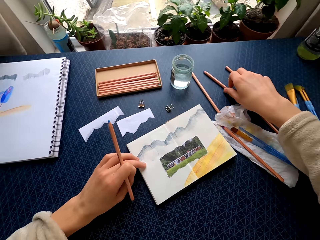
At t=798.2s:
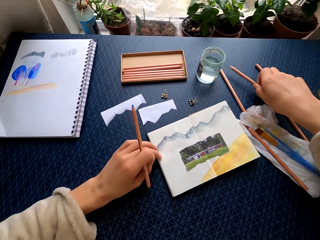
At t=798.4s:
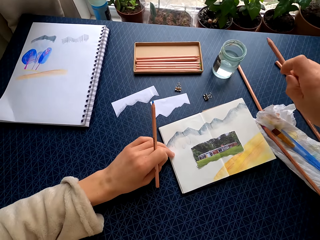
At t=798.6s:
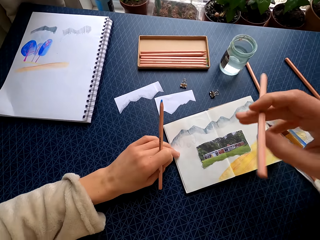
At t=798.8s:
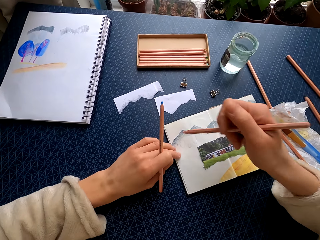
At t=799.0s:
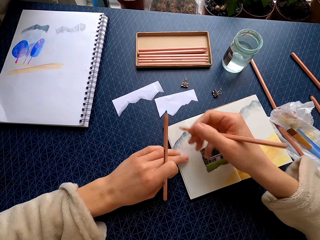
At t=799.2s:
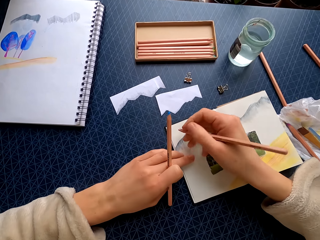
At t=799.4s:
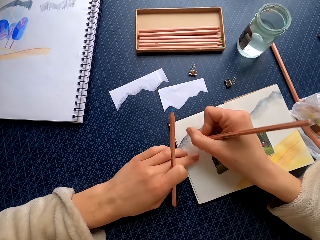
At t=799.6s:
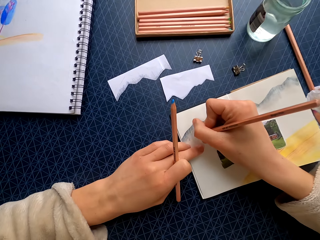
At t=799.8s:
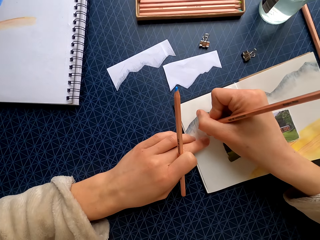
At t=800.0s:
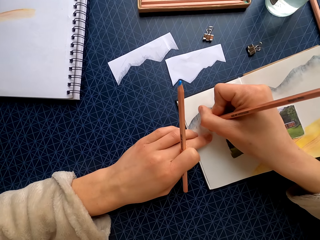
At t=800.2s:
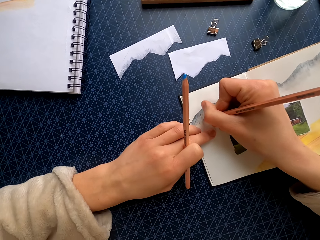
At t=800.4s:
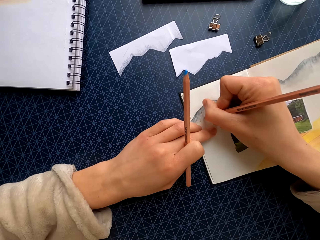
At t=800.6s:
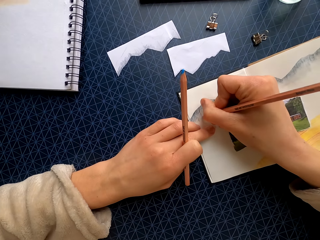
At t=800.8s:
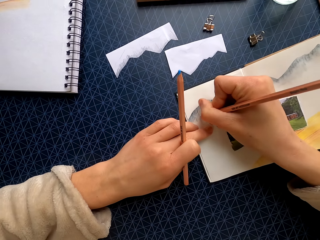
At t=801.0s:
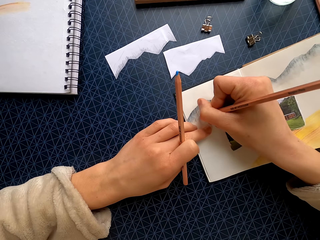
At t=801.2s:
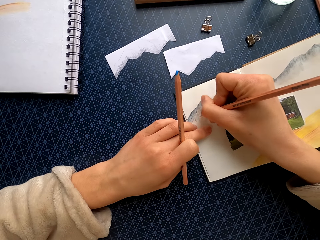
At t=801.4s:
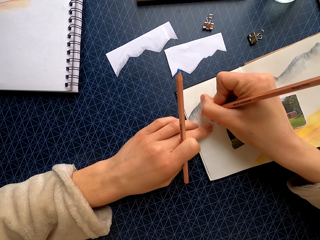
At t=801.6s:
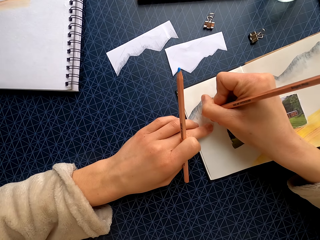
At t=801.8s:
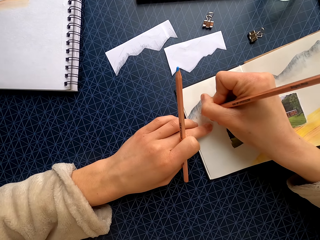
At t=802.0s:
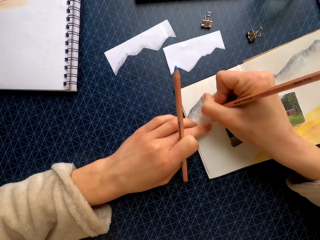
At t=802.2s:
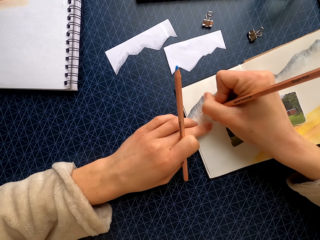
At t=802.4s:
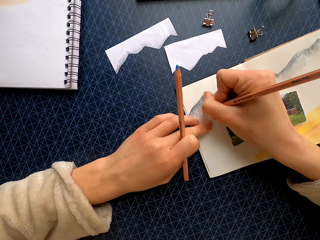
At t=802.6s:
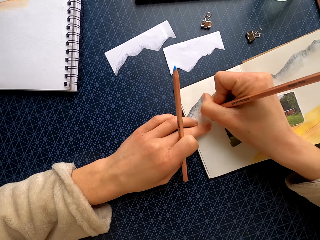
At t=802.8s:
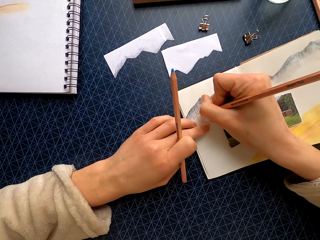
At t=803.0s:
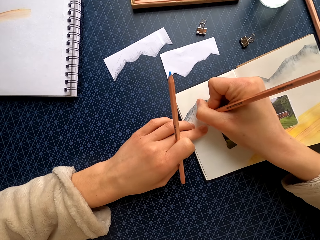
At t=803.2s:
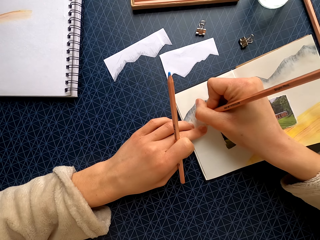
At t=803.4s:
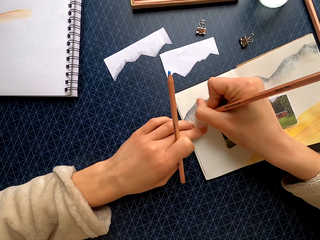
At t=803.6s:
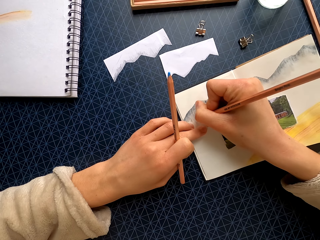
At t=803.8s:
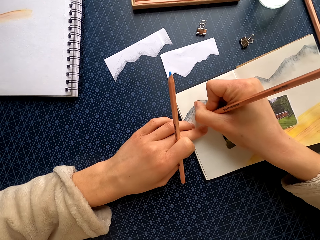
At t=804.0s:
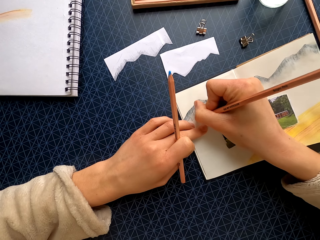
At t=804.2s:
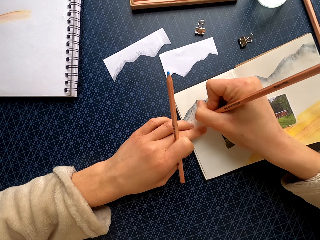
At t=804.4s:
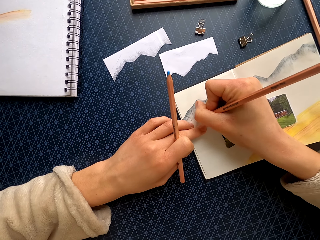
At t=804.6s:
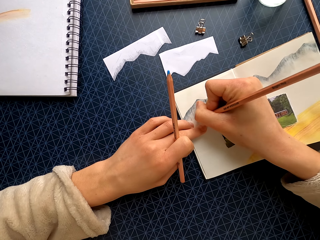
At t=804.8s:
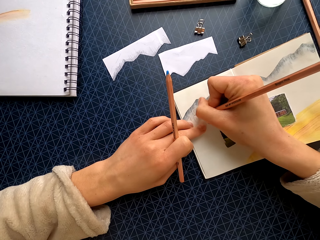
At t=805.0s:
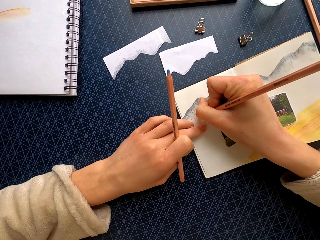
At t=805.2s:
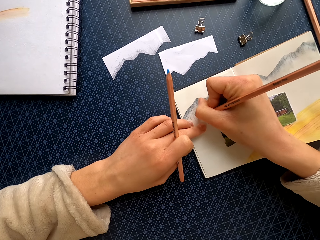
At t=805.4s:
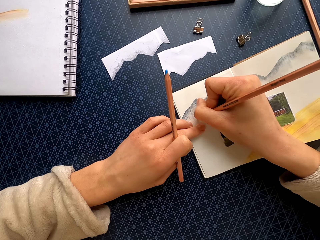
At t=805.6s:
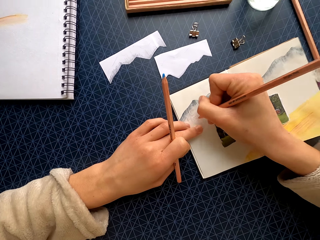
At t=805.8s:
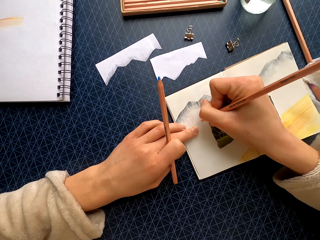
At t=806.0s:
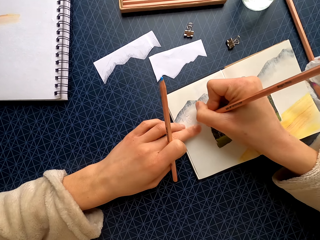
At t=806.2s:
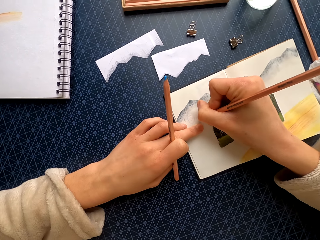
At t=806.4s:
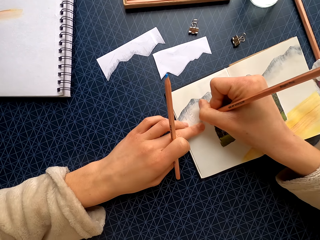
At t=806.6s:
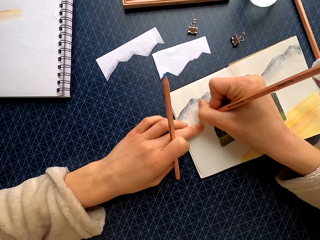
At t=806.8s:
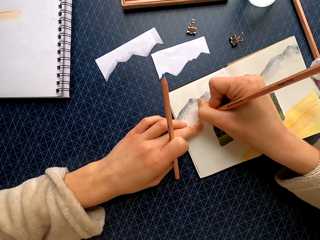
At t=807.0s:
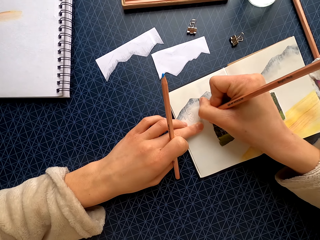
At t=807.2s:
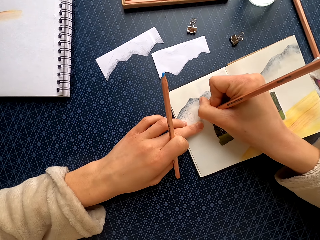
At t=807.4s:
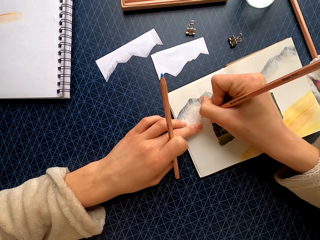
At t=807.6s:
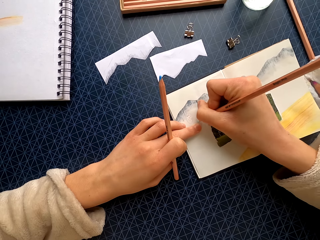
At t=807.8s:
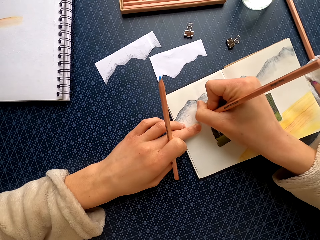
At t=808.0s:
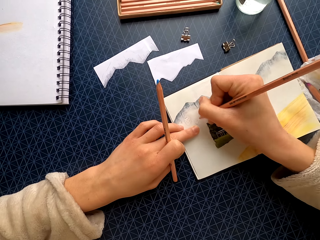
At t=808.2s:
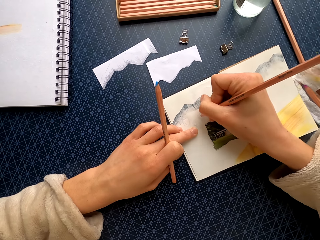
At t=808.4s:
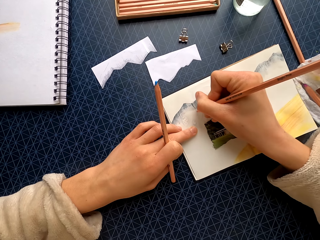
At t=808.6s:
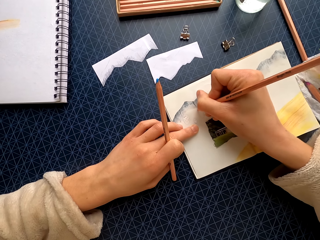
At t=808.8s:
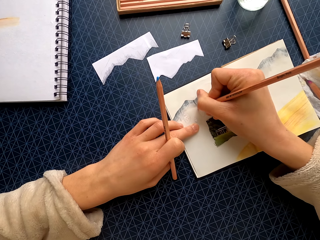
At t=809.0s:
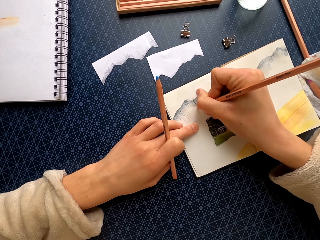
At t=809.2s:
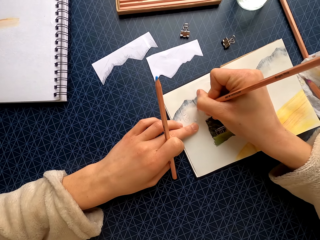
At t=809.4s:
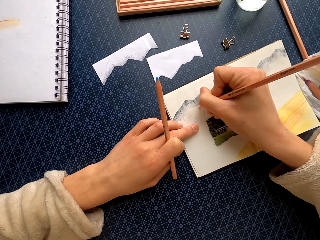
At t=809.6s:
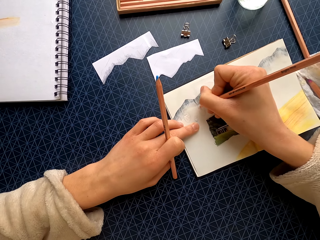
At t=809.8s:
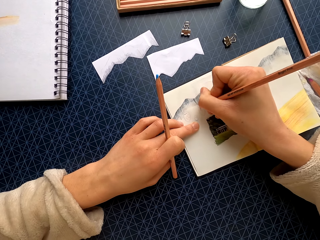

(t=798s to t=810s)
The camera wearer picks up the colored pencil on the table. They draw on the book with the colored pencil.

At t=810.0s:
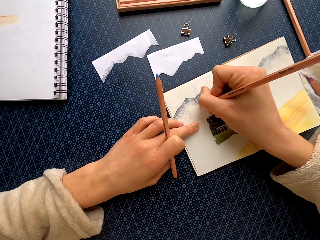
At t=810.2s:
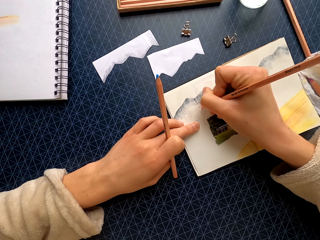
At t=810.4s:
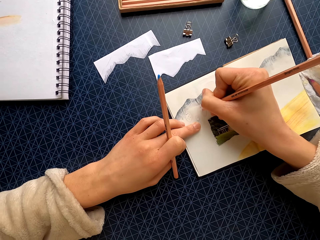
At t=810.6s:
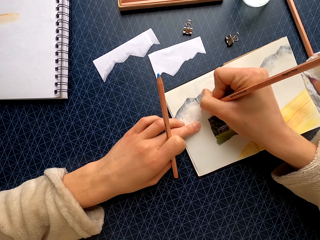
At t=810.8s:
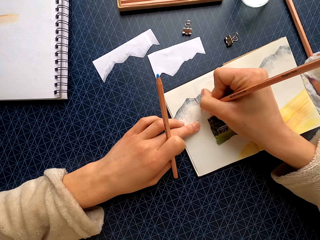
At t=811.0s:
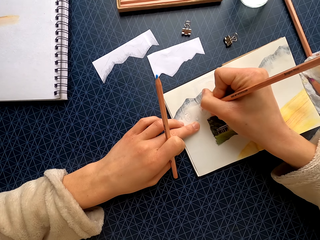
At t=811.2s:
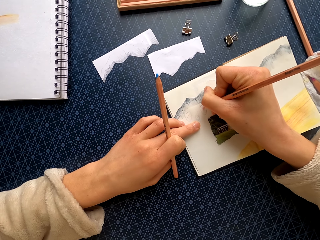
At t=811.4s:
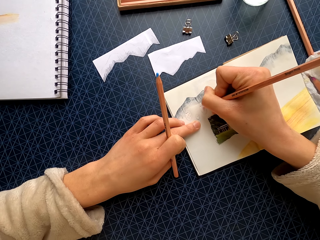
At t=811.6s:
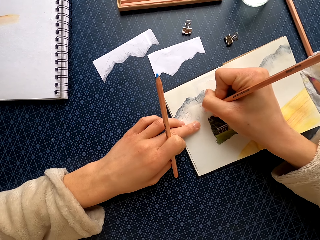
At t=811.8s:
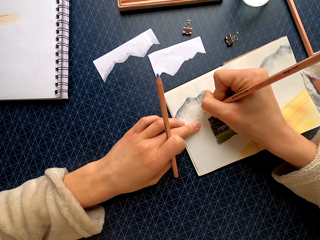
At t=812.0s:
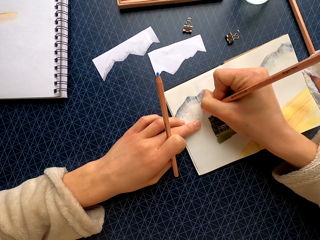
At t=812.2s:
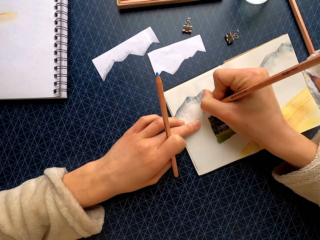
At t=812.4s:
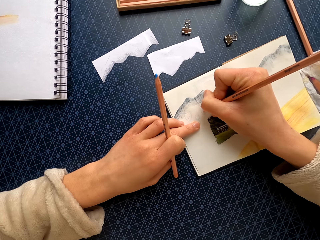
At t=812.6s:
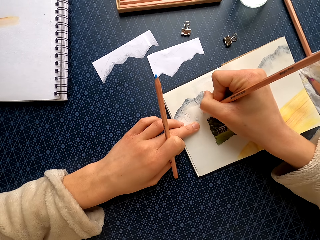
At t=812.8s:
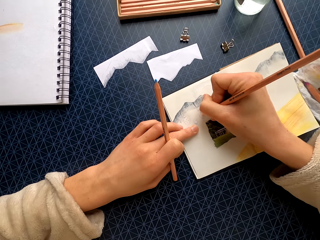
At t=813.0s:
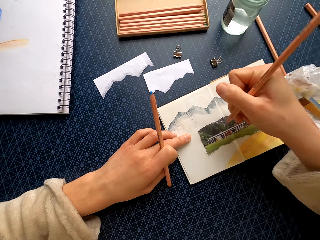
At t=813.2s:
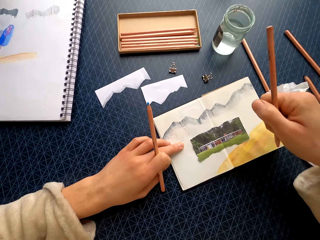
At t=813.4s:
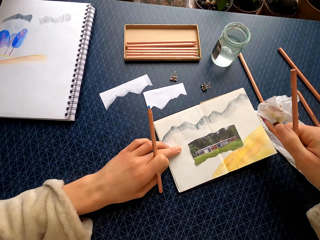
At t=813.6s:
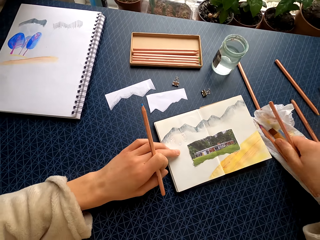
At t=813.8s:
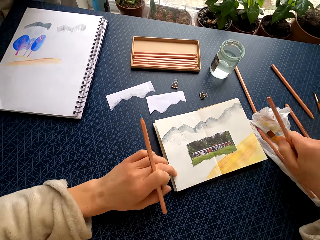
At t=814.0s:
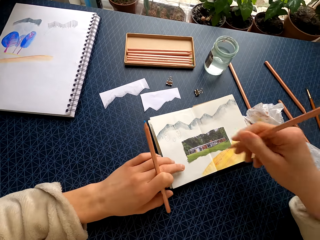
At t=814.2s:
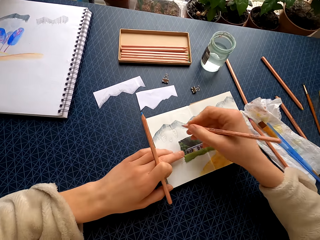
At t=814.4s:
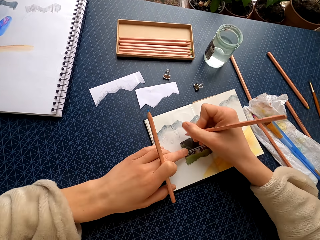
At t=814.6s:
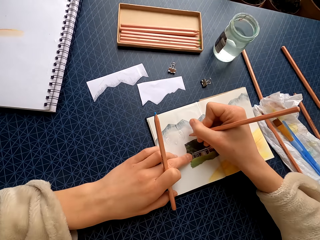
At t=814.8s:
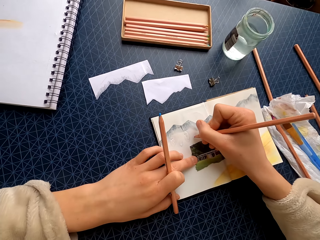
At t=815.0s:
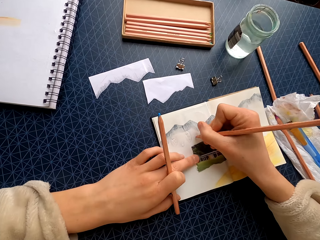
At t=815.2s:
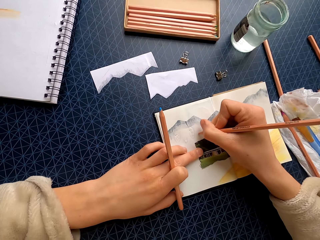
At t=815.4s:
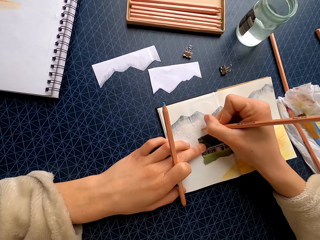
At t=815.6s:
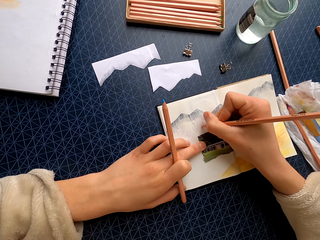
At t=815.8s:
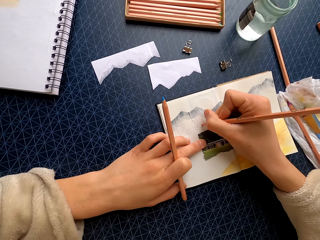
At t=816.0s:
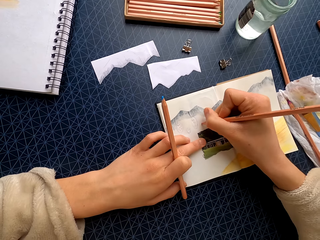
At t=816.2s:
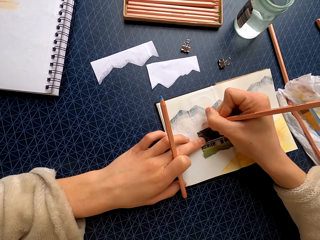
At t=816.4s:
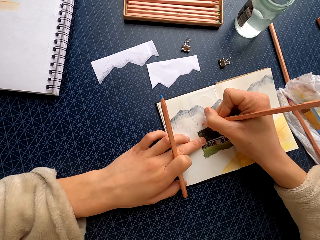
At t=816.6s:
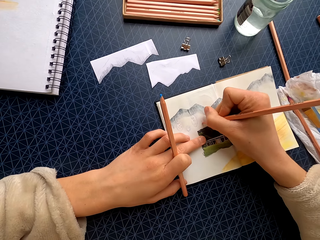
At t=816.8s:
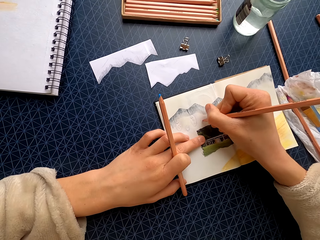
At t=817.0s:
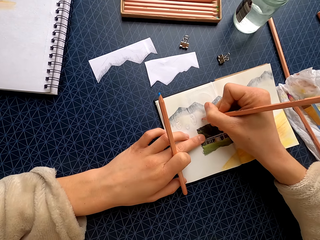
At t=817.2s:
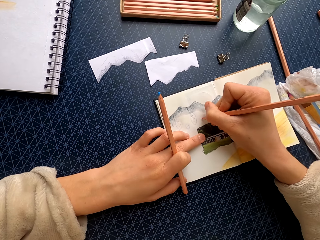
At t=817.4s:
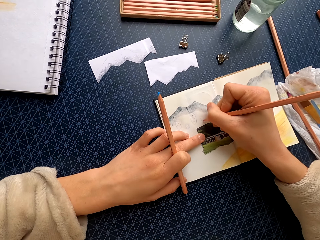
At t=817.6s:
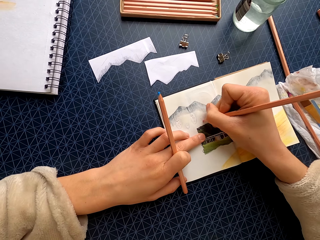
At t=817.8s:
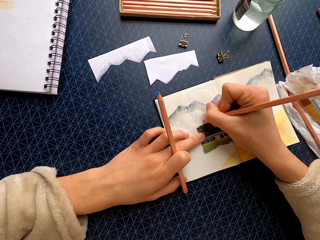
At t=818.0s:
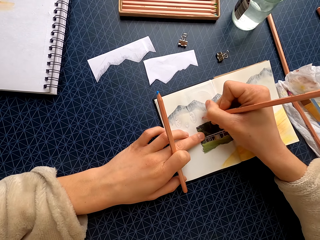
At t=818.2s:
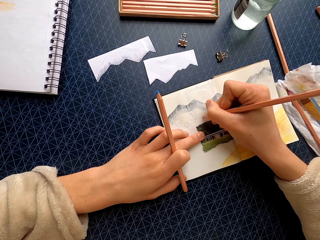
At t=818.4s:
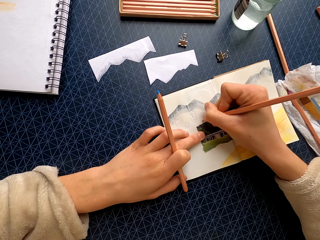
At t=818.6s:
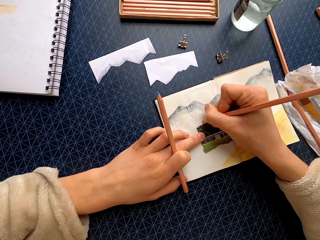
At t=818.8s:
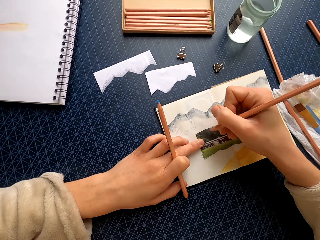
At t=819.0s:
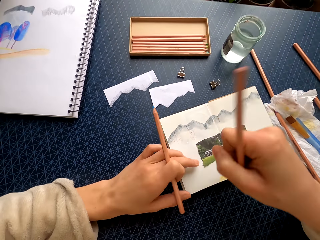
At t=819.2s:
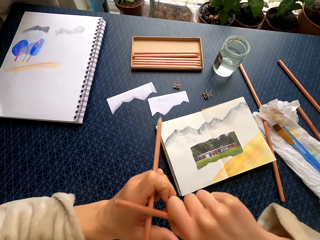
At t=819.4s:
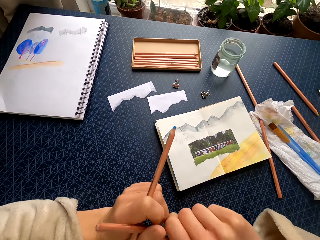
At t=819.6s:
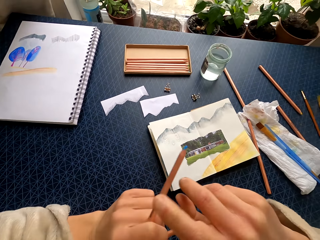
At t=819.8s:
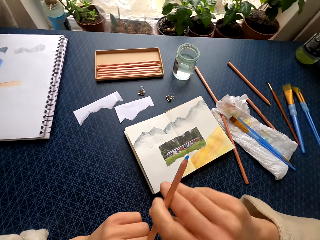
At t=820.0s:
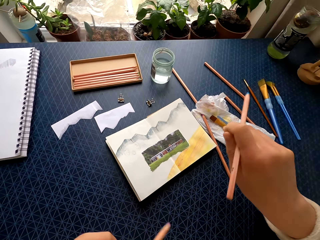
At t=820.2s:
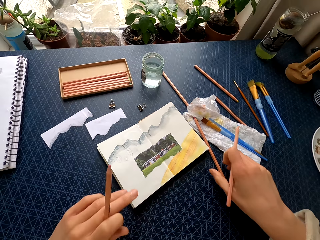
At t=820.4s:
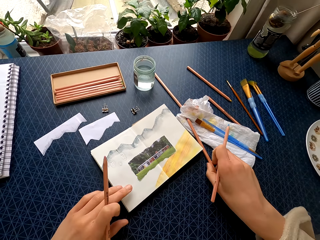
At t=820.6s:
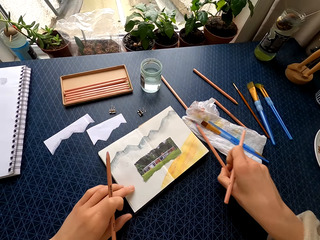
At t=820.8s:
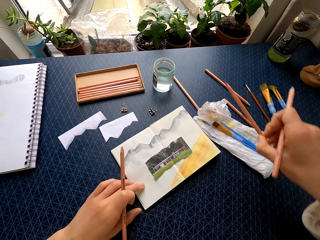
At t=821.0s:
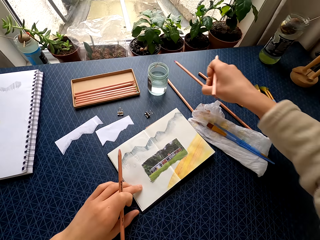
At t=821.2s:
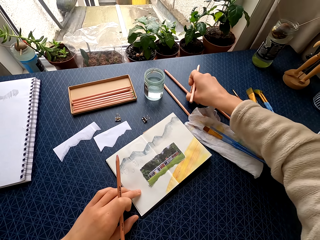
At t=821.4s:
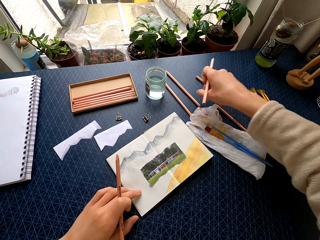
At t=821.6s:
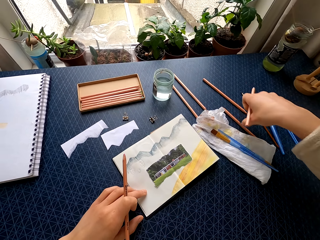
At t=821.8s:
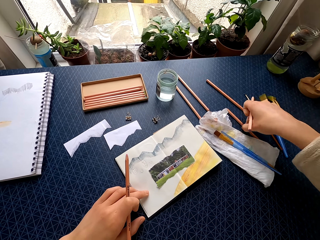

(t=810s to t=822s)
The camera wearer holds the colored pencil on the paper towel. She draws on the book with the colored pencil. She holds the colored pencil in her left hand. She picks up the colored pencil in her right hand. She picks up the colored pencil on the table. She picks up the color pencil. She puts the pencil on the table.
